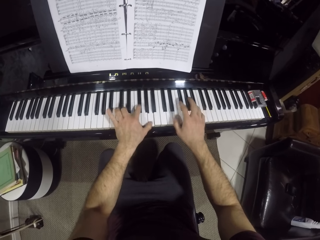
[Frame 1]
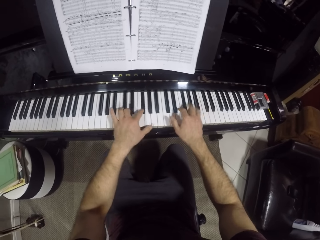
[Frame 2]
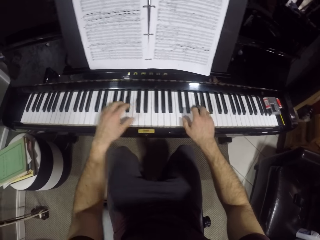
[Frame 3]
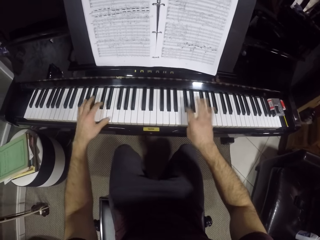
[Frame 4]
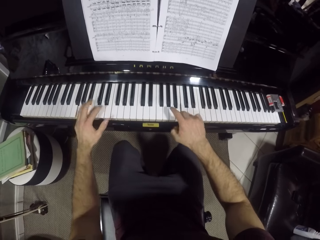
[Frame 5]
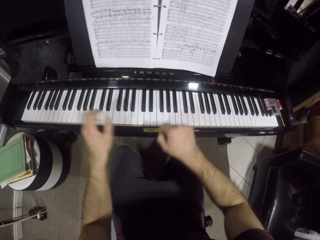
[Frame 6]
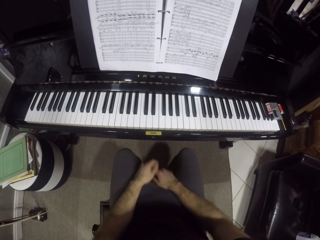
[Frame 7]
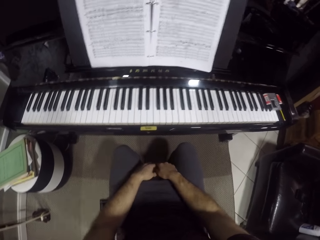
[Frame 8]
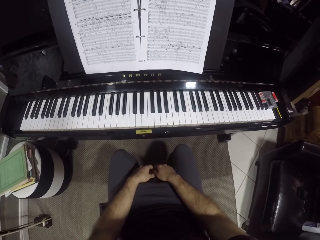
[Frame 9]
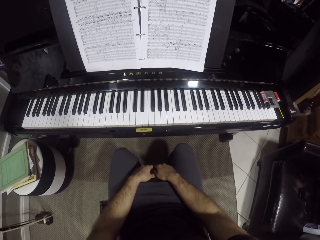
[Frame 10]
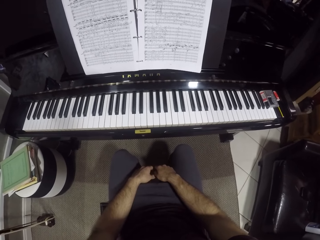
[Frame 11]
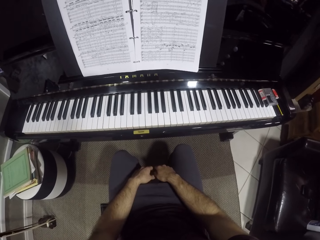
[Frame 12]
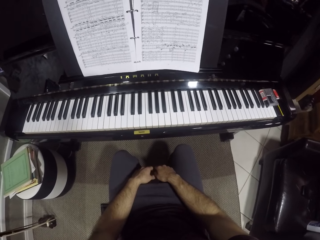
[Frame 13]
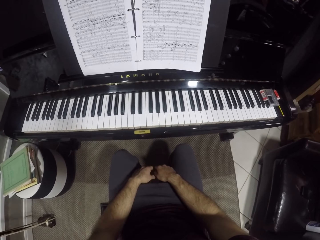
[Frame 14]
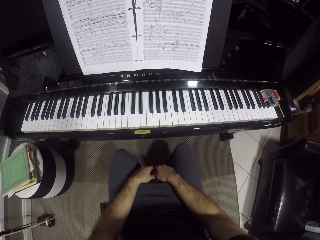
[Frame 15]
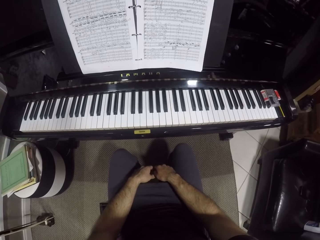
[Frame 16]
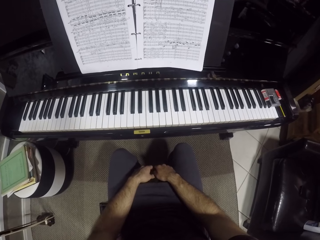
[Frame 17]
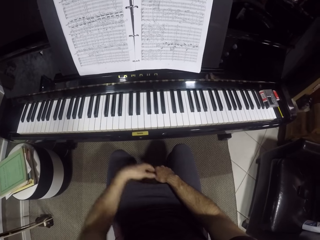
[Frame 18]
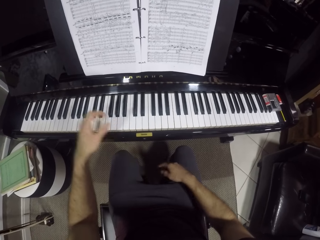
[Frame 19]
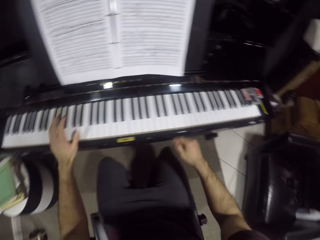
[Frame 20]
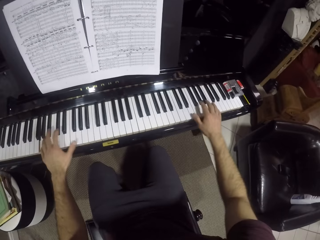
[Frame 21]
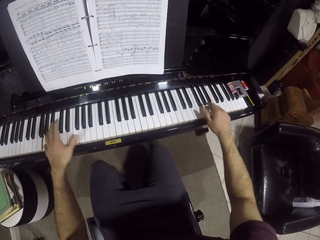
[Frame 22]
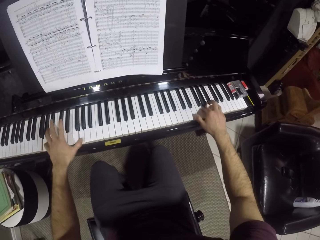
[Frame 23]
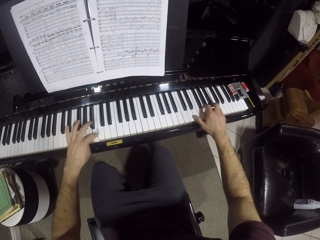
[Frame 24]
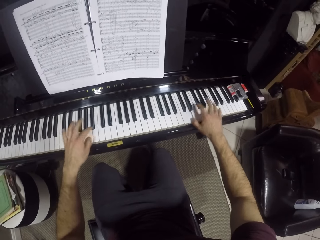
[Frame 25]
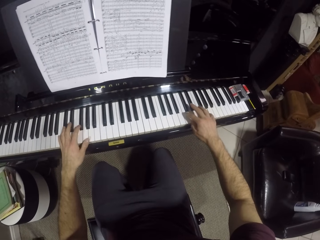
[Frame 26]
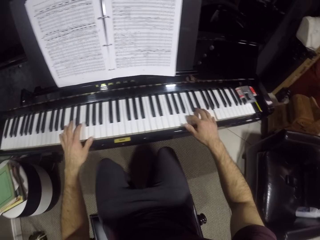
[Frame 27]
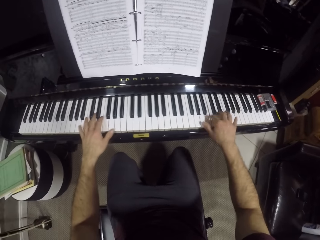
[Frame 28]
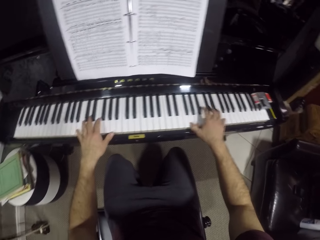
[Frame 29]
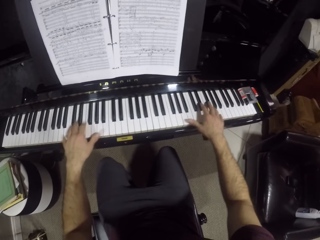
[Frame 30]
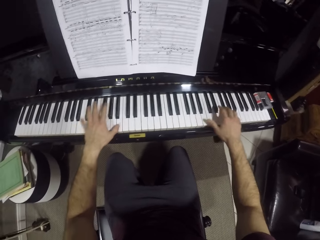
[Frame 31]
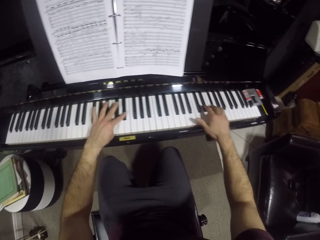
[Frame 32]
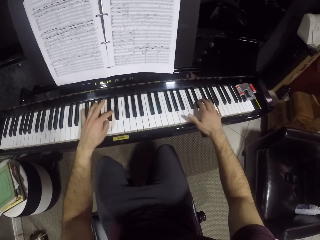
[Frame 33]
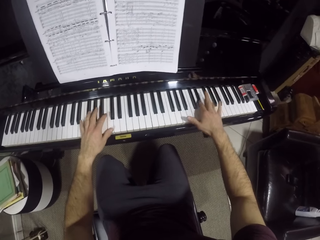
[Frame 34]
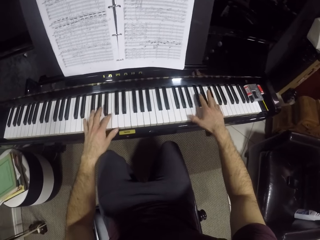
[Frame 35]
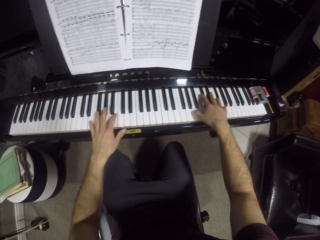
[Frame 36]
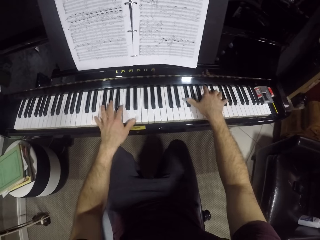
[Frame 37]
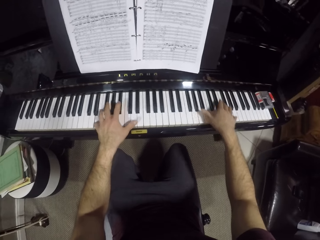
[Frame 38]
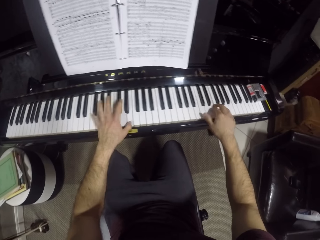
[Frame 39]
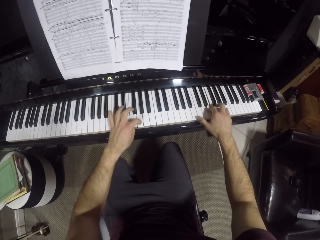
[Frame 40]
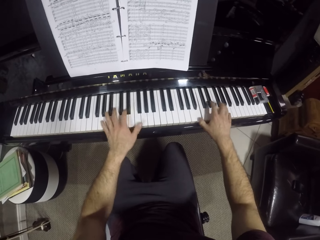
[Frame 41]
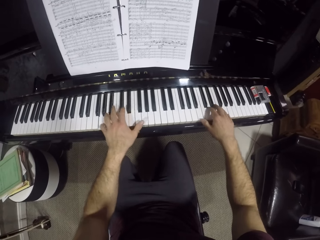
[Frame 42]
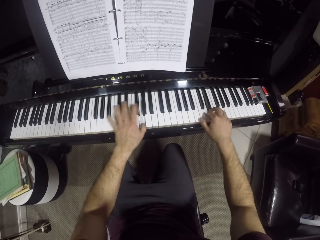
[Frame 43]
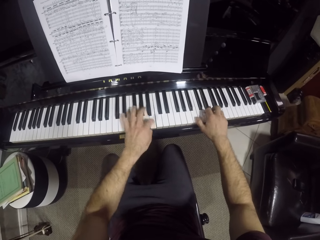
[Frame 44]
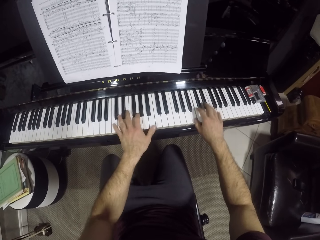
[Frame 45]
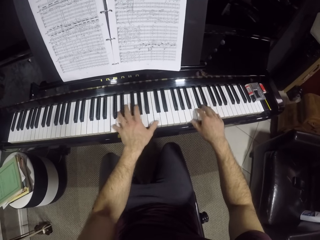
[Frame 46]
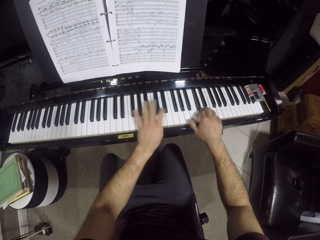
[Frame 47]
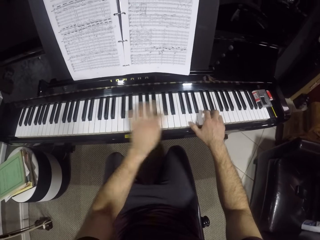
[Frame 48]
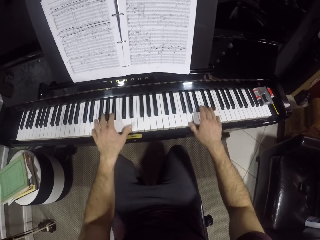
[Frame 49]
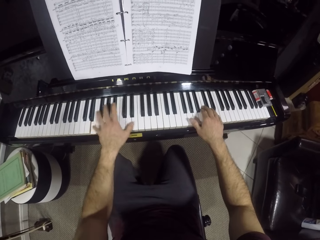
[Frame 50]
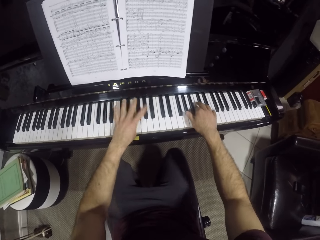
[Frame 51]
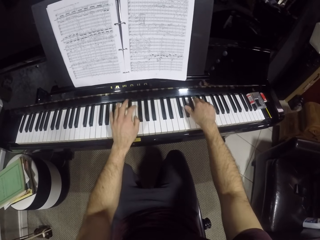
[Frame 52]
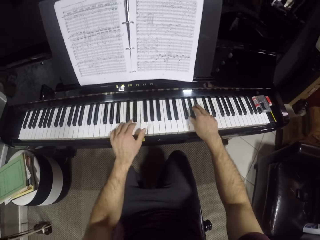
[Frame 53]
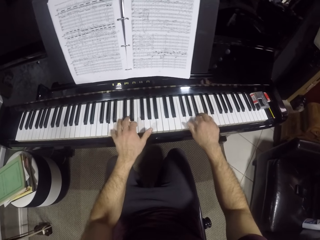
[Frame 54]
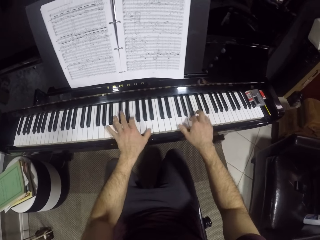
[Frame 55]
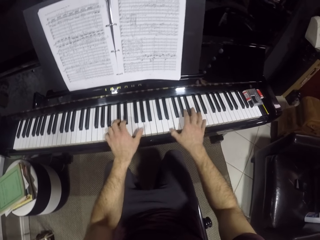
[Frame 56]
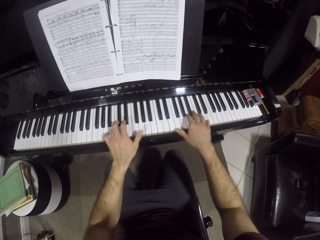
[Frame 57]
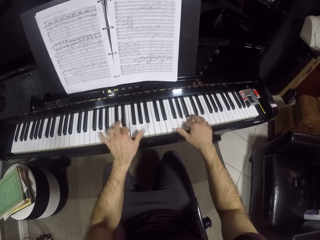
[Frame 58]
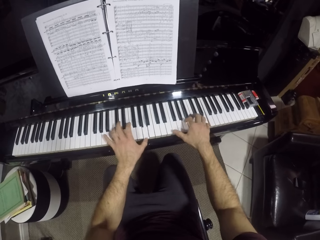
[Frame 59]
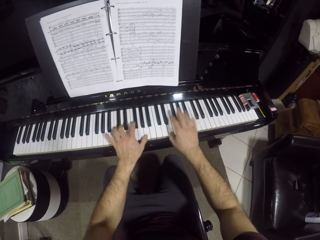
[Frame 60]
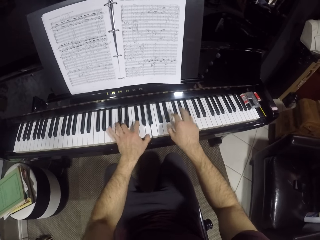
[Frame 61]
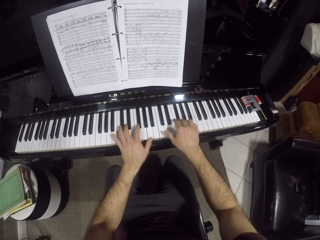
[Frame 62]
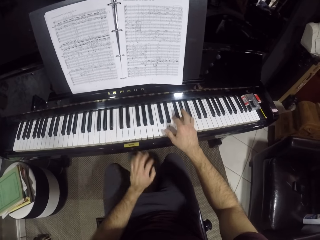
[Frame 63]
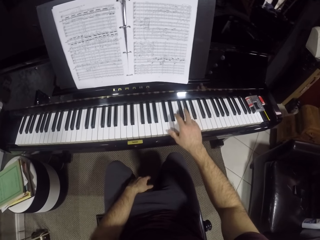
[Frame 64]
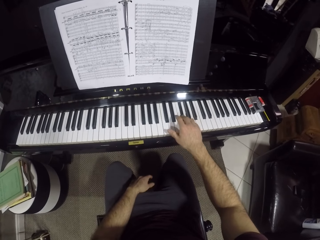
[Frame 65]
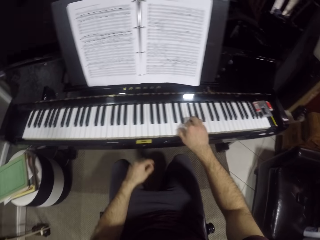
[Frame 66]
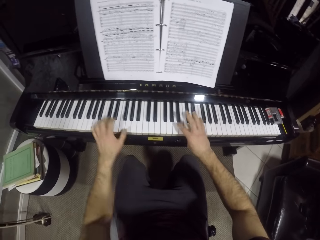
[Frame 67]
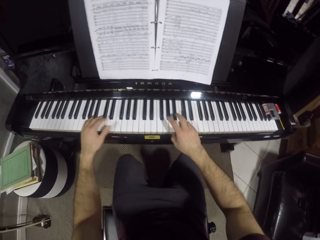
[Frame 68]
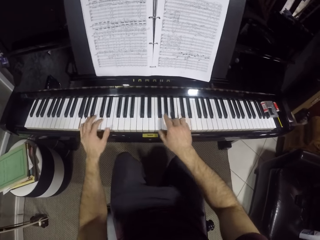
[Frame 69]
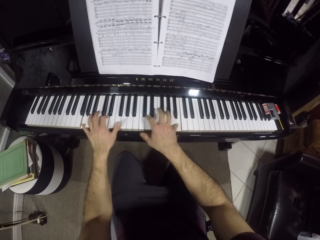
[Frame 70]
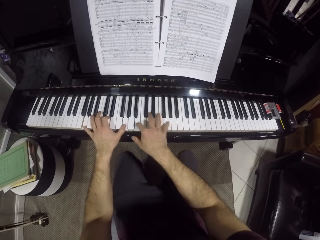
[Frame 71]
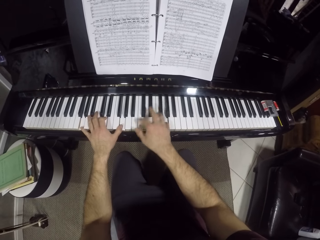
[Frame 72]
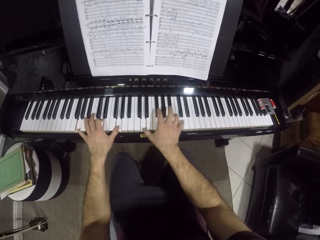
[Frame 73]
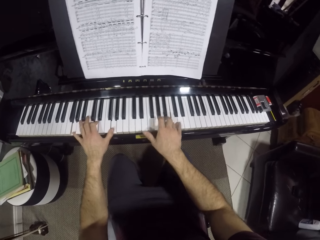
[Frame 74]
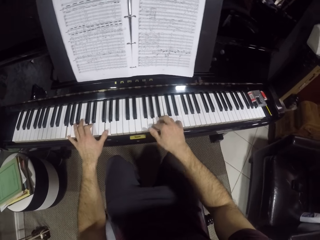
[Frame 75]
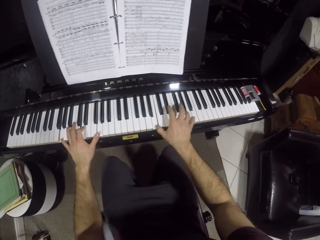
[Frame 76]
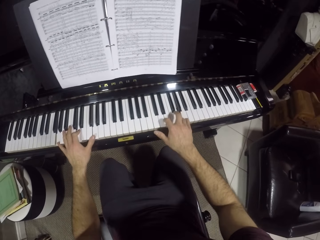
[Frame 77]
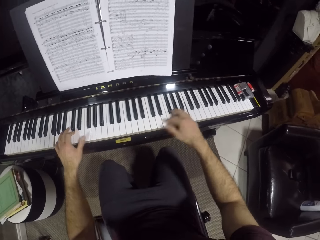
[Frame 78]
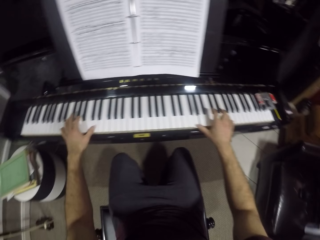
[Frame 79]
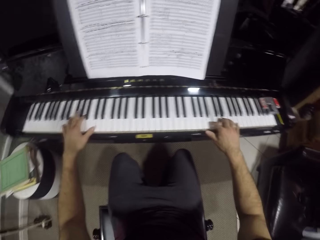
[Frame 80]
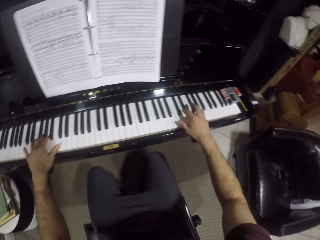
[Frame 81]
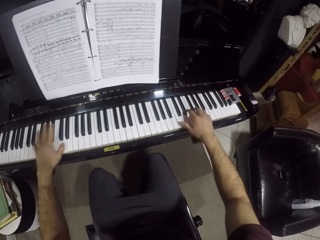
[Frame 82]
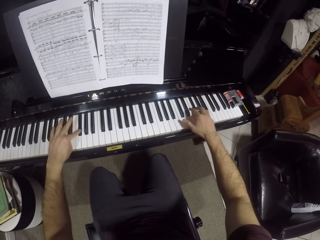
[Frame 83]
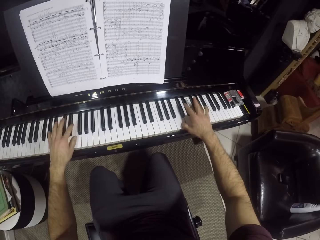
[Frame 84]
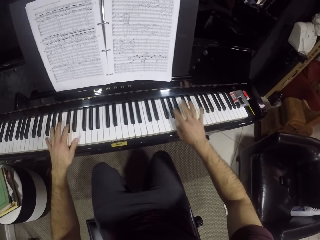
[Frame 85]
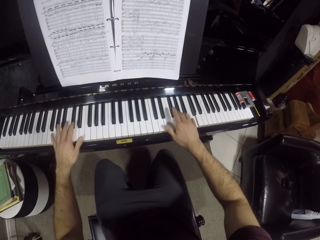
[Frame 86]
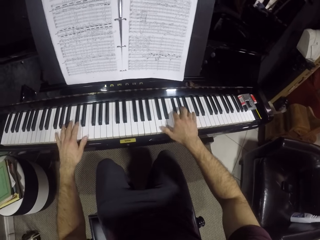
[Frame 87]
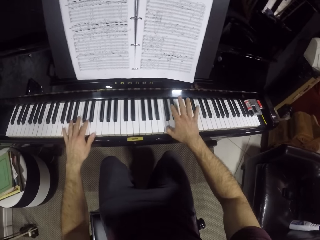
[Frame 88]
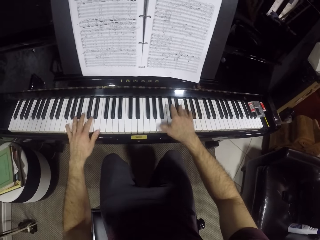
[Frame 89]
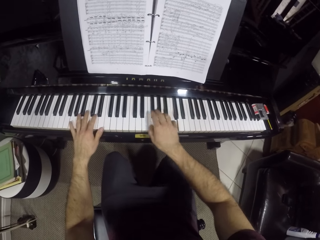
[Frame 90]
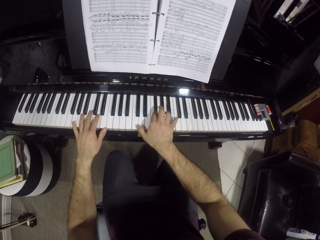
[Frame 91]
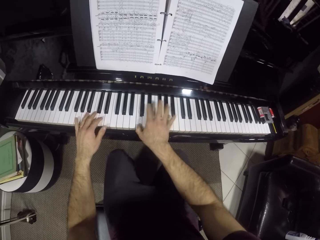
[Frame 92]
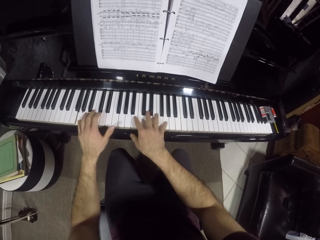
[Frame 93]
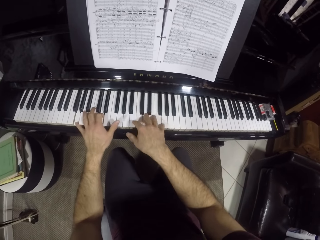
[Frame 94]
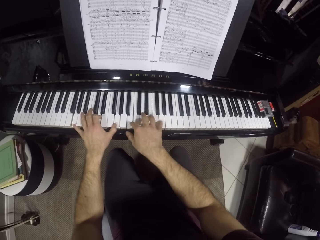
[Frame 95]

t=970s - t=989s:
The camera wearer removes his hands from the piano keyboard. He plays the piano keyboard with both hands. He plays the piano with his right hand. He plays the piano with both hands.
